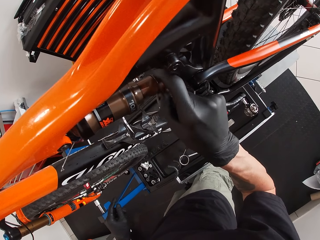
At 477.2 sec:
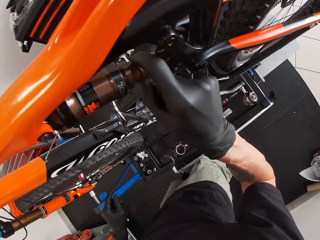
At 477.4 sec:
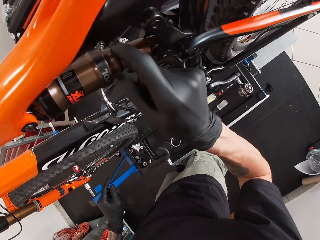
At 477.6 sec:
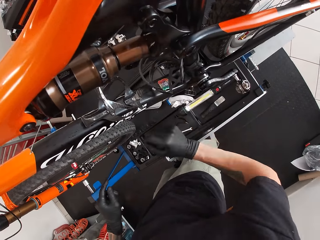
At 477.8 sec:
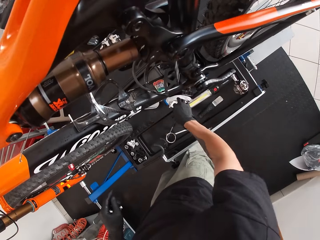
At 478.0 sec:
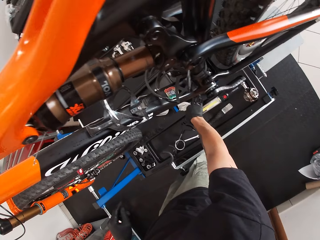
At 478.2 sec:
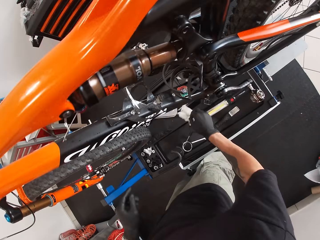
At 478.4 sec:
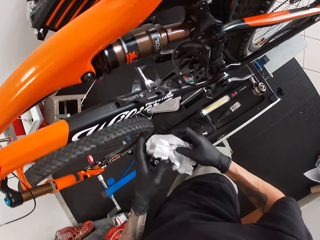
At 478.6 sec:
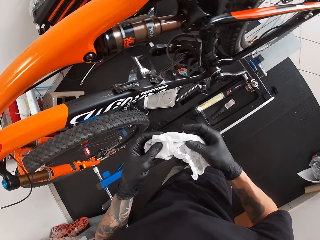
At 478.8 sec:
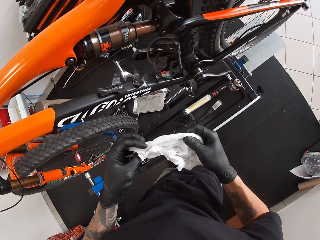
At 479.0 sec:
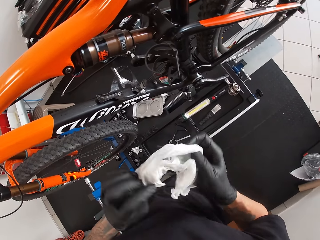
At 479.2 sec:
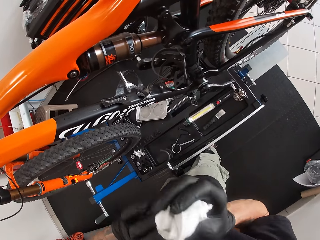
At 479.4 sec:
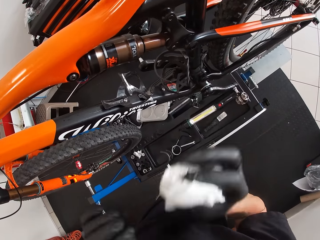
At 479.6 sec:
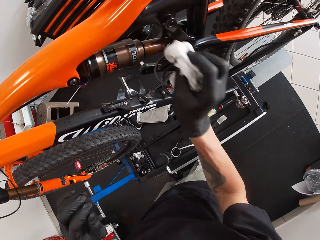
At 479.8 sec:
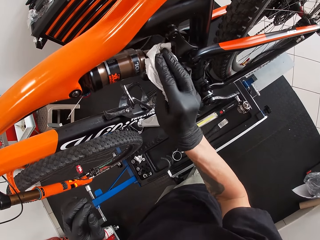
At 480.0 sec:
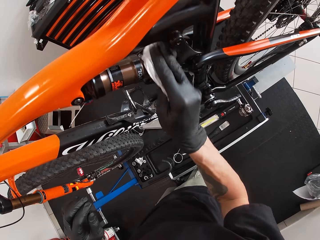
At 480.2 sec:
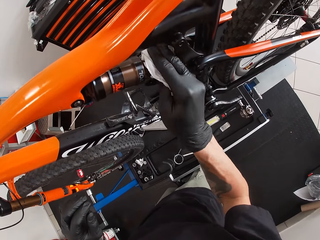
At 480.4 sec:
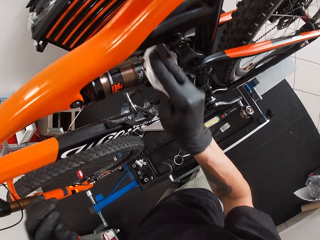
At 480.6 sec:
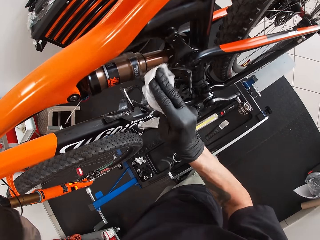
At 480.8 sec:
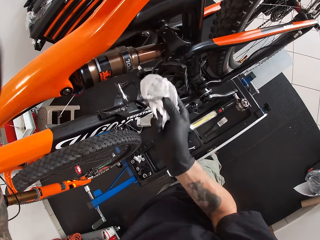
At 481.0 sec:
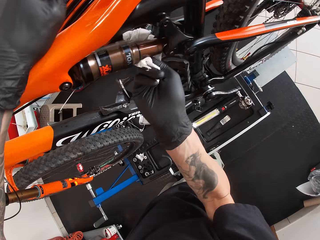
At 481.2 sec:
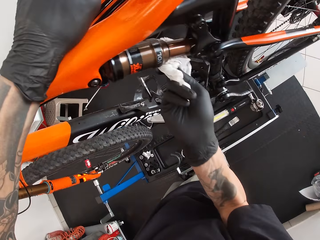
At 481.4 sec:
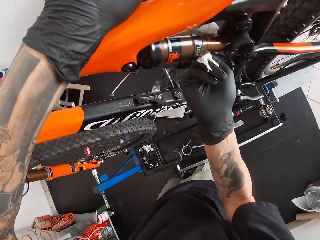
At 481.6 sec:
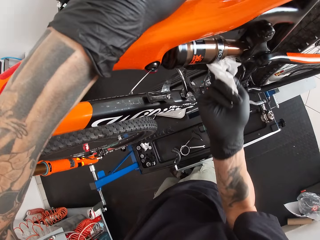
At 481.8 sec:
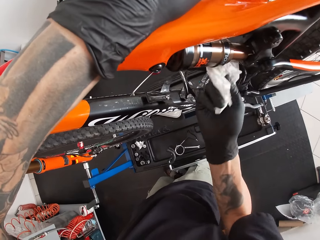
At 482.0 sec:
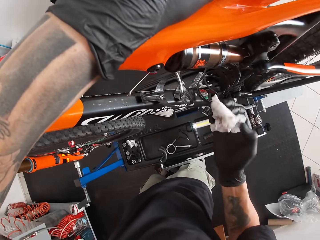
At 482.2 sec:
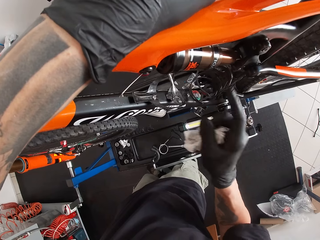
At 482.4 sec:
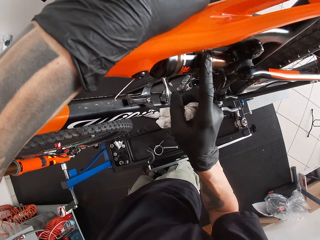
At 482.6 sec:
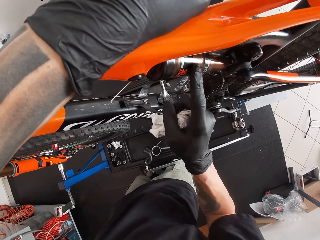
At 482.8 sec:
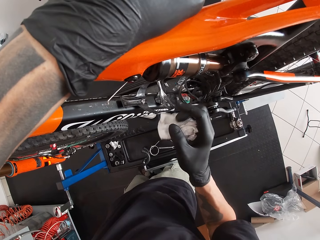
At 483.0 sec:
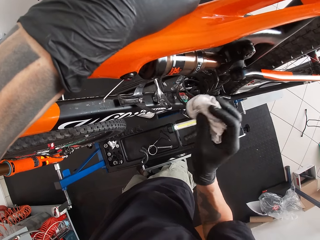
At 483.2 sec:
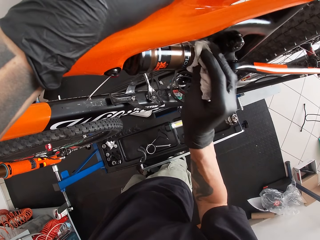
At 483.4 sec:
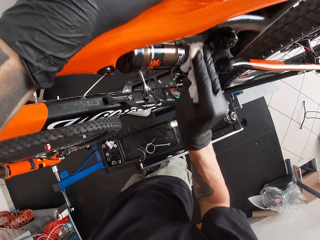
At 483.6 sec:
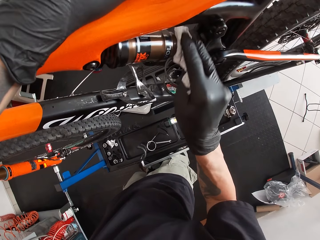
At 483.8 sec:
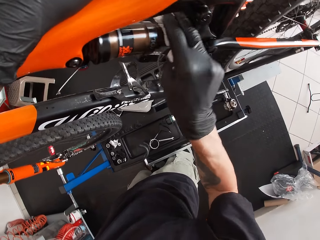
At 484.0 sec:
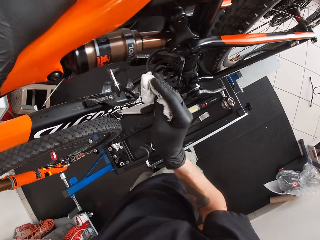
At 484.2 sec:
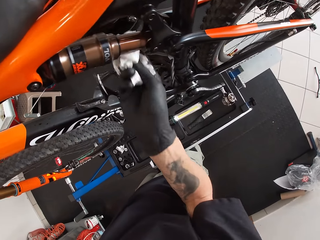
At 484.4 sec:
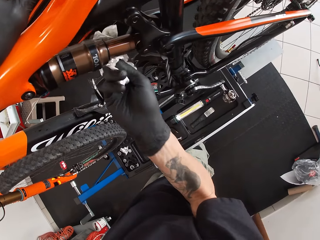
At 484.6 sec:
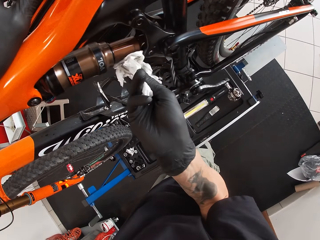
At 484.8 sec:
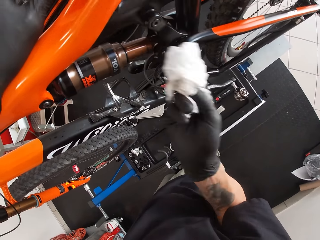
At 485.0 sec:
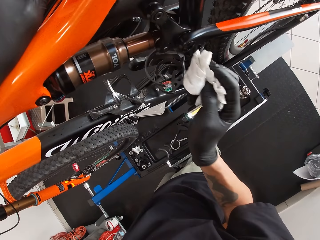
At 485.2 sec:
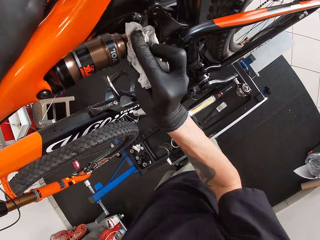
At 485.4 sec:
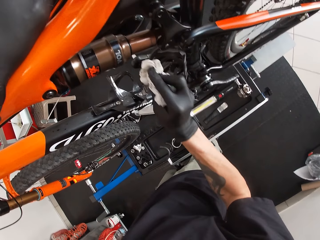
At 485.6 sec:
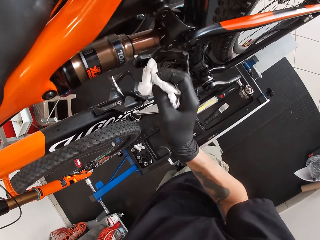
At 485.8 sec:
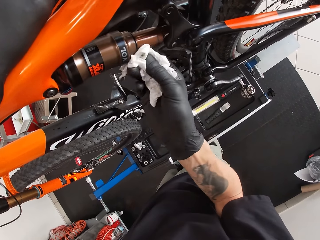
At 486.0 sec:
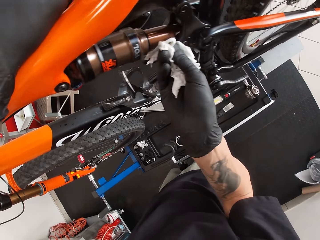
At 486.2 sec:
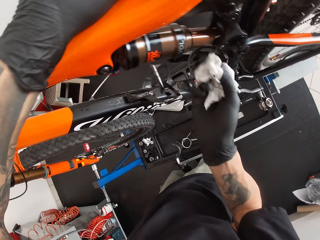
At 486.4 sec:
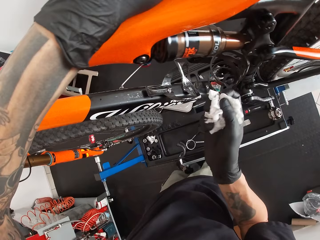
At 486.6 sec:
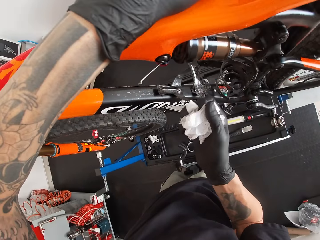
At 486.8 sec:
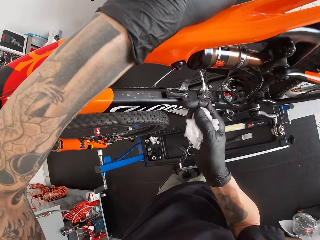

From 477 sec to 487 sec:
The camera wearer picks up a paper on the floor. He rubs a tissue on the bicycle's top tube with his right hand. He wipes the oil tank with his hand. He wipes the oil tank with the paper.

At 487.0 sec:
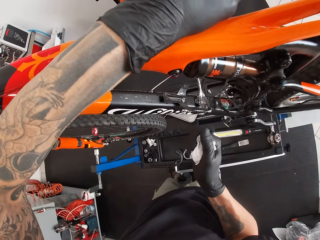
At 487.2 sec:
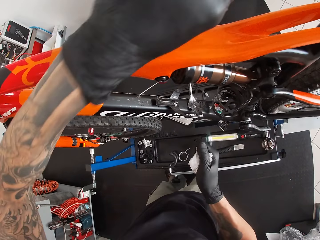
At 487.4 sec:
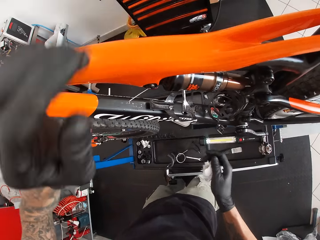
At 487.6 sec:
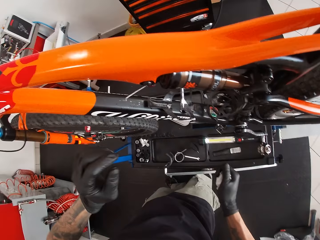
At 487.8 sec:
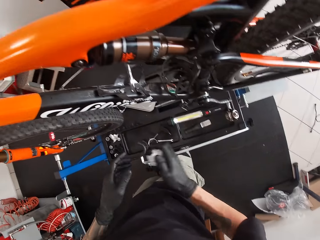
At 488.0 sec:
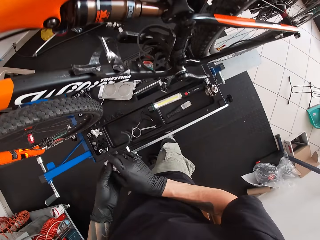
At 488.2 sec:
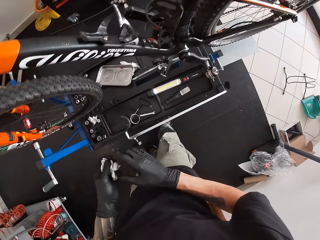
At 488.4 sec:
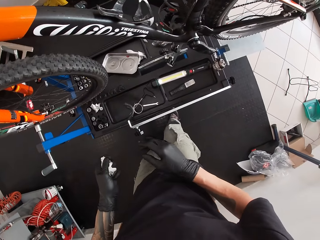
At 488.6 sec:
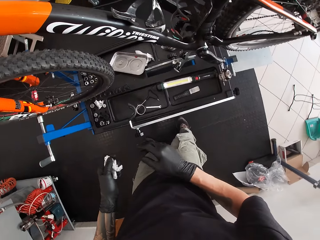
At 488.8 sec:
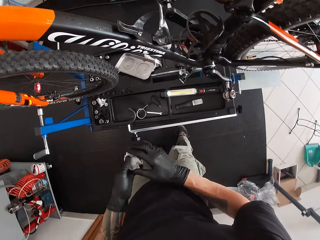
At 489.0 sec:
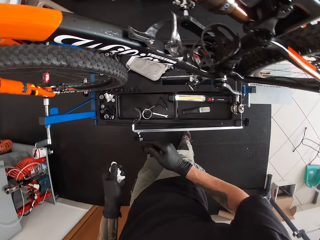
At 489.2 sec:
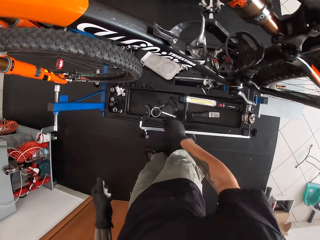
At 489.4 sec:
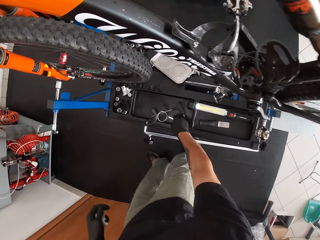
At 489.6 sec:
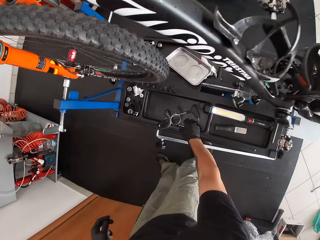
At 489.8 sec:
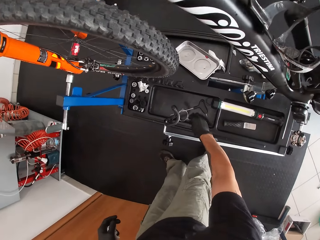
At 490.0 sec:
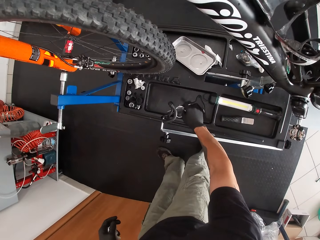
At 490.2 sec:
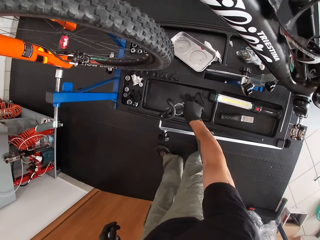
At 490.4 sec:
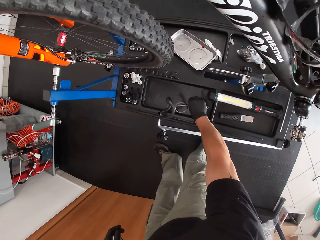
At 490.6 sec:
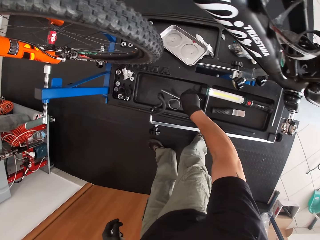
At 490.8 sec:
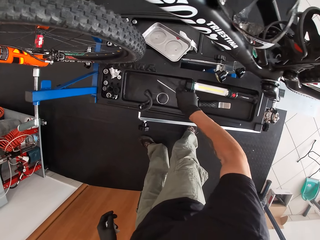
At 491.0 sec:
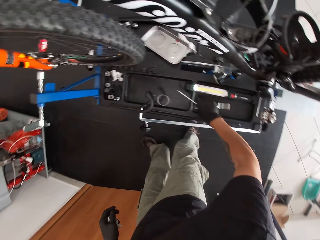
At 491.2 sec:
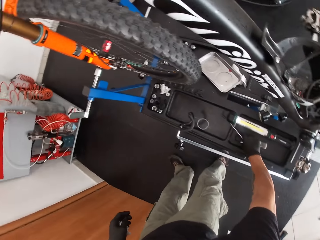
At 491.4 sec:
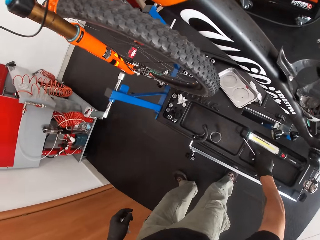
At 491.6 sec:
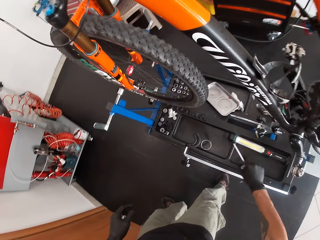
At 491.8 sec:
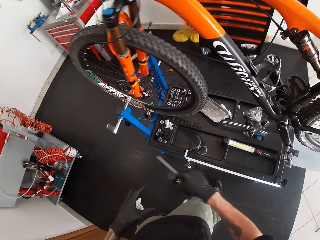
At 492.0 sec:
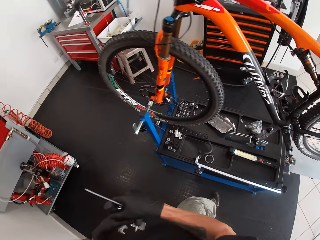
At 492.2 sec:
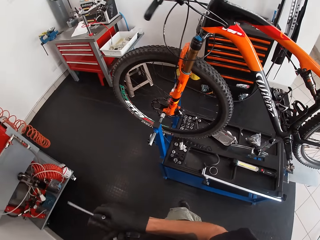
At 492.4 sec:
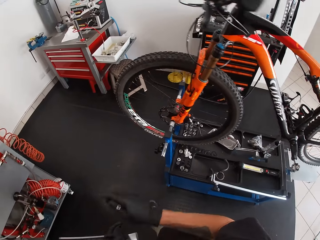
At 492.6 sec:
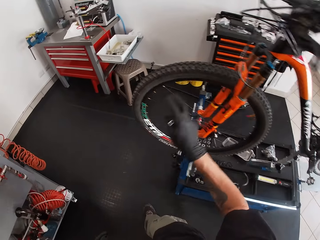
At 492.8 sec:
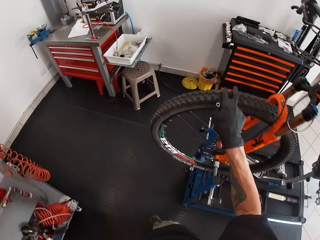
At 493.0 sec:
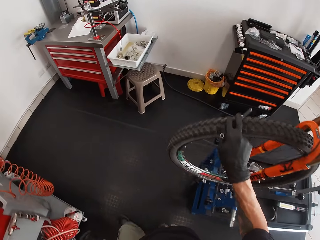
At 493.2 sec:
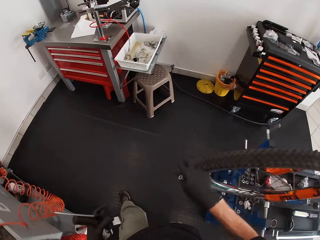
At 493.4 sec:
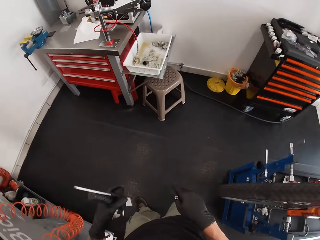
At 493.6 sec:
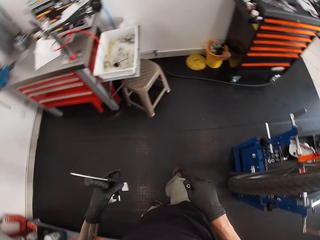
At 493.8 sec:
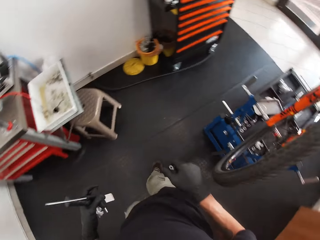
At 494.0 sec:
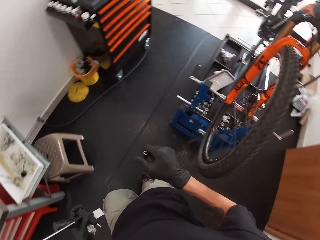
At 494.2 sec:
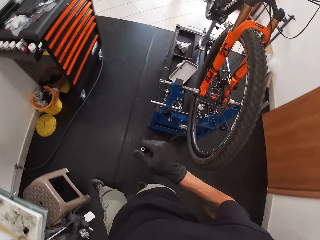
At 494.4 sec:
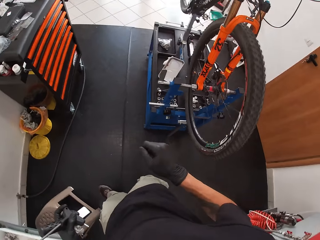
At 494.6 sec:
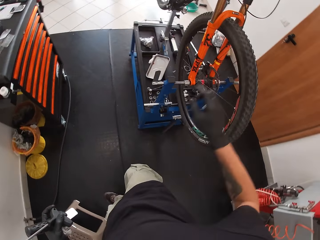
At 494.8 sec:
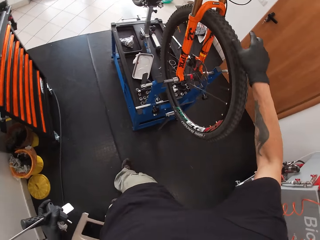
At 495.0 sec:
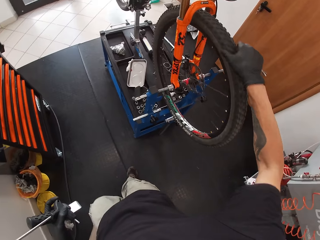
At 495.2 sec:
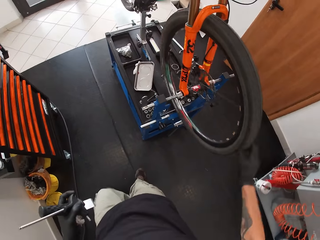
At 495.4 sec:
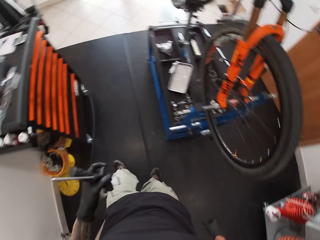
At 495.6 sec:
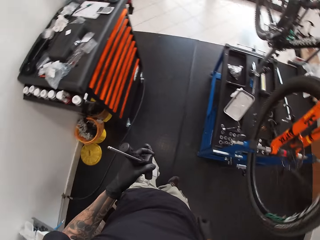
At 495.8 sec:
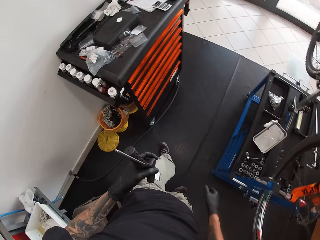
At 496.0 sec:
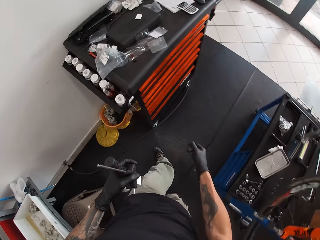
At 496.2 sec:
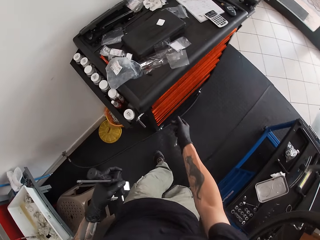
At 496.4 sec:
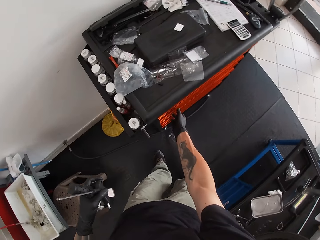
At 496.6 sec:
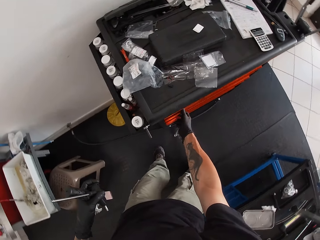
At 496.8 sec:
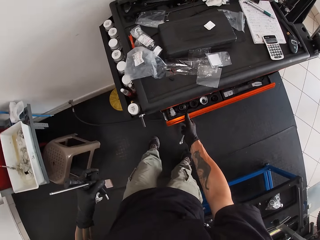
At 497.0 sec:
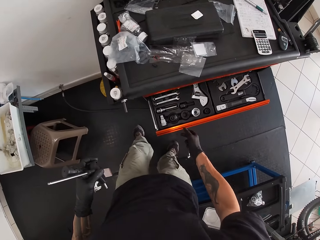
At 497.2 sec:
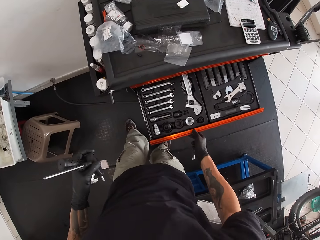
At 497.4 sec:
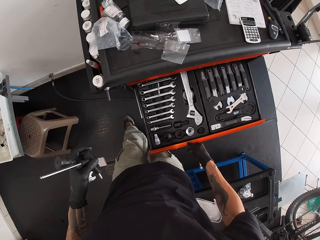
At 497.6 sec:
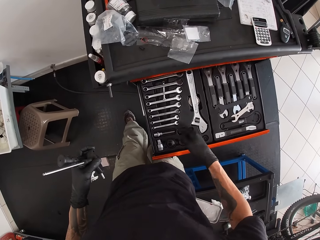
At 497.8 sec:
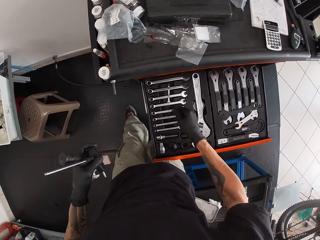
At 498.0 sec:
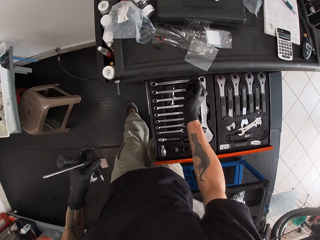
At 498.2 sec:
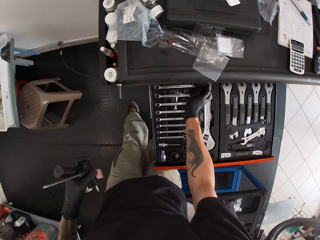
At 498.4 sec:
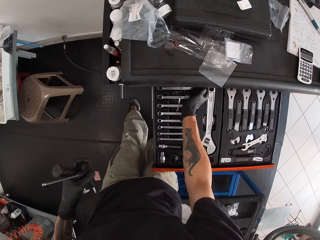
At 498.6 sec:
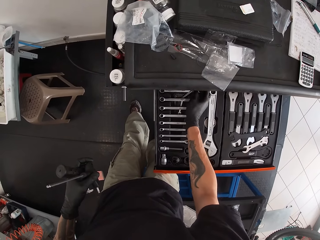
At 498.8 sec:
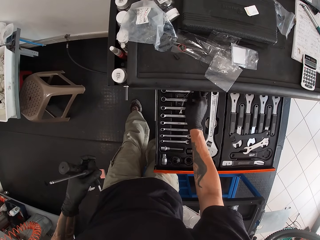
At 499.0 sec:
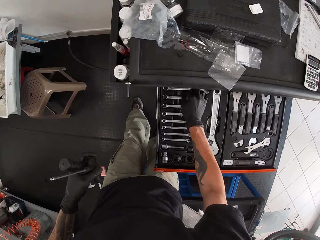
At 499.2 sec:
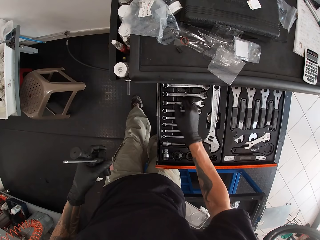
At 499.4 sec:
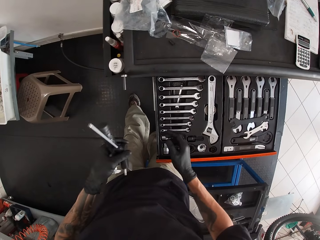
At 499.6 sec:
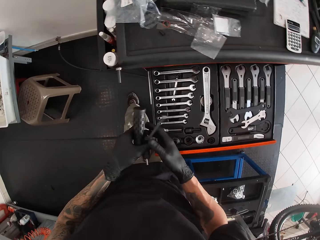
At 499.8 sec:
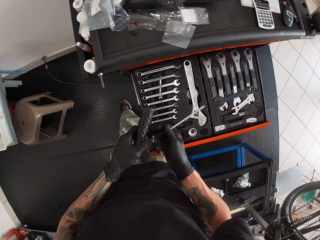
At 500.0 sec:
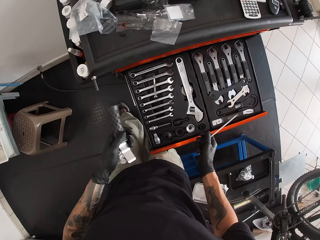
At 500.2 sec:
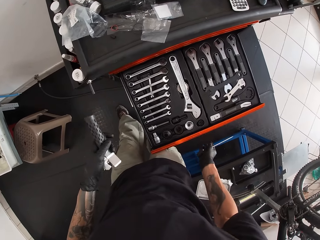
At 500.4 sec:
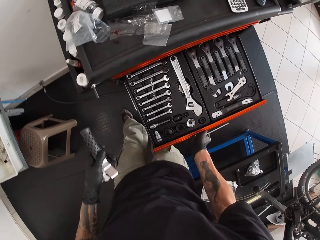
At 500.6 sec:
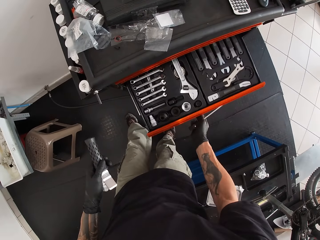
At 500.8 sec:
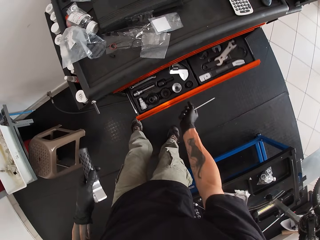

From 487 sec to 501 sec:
The camera wearer transfers the paper from his right hand to his left hand. He picks a spanner and an l-shaped screwdriver with his right hand from the rack under the bicycle. He picks a chisel with his right hand from the rack under the bicycle. He transfers the object from his right hand to his left hand. He turns the bicycle's pedal with his right hand anti-clockwise. He wipes the tire with his right hand. He spins the wheel with his hand. He opens the chest of a drawer with his right hand. He tucks the spanner in the rack in the chest of the drawer with his right hand. He closes the chest of the drawer with his right hand.
